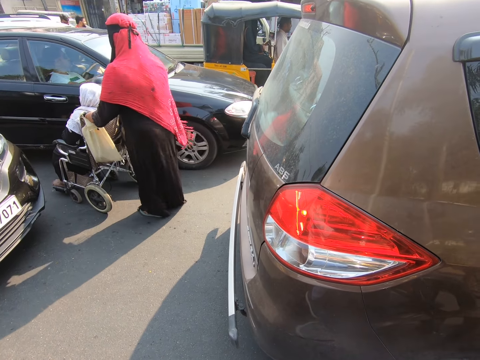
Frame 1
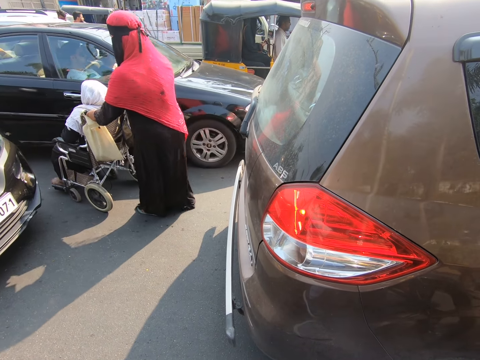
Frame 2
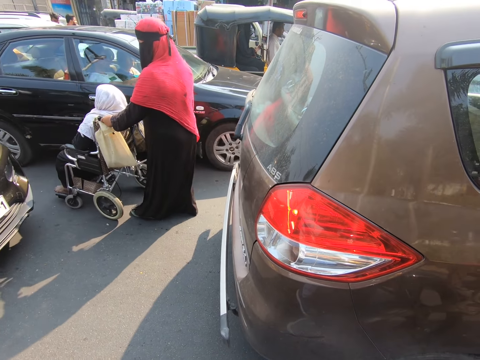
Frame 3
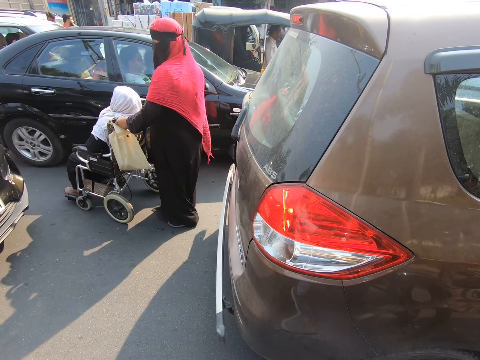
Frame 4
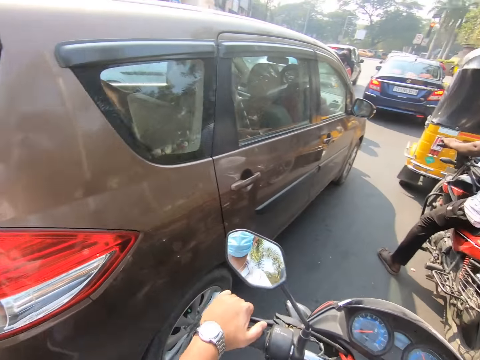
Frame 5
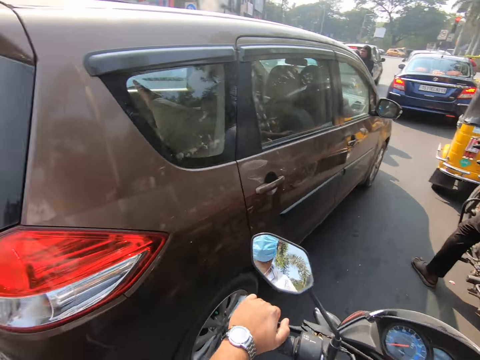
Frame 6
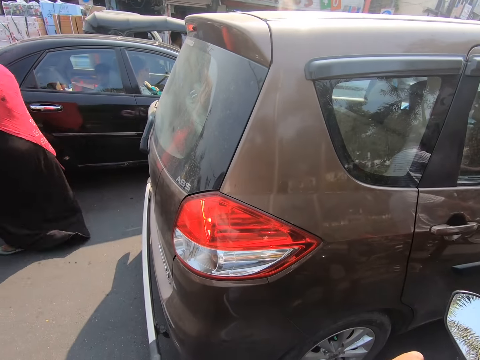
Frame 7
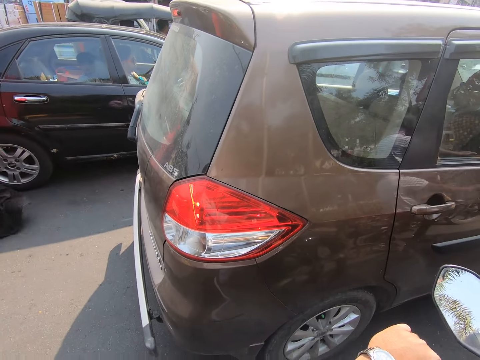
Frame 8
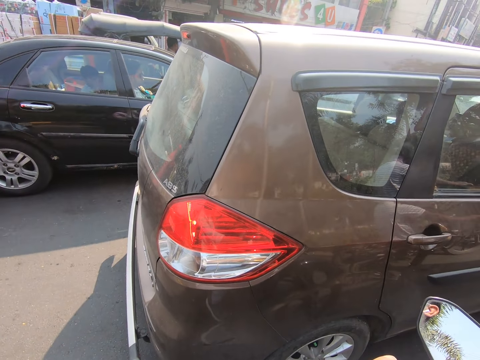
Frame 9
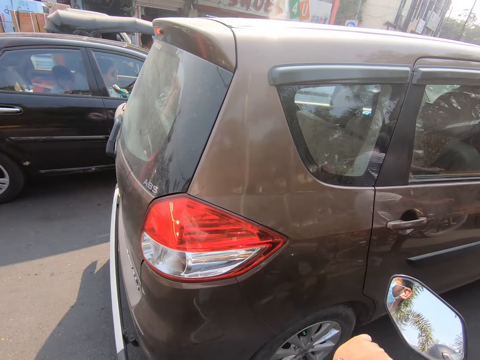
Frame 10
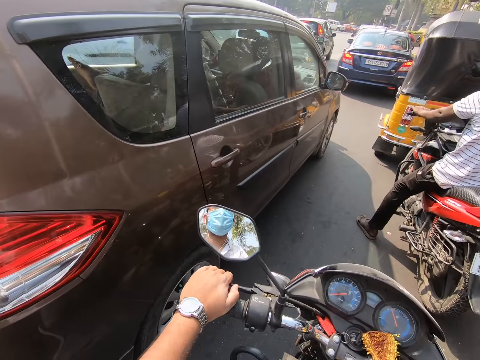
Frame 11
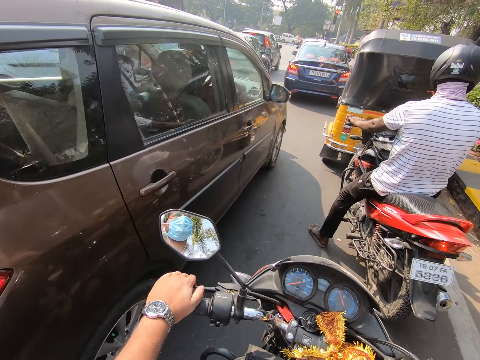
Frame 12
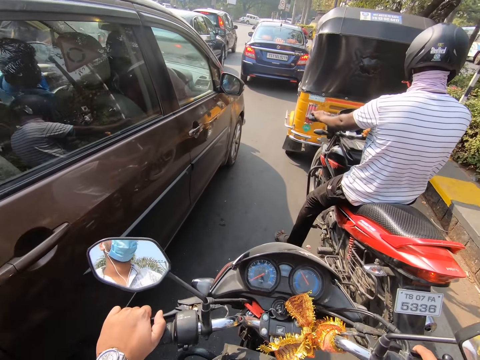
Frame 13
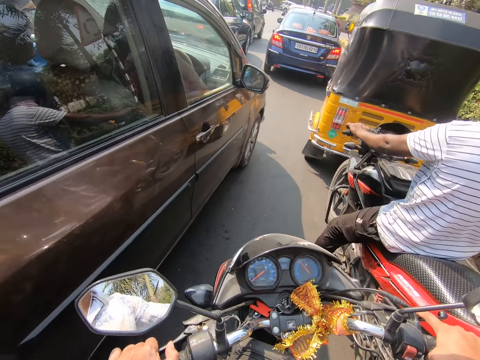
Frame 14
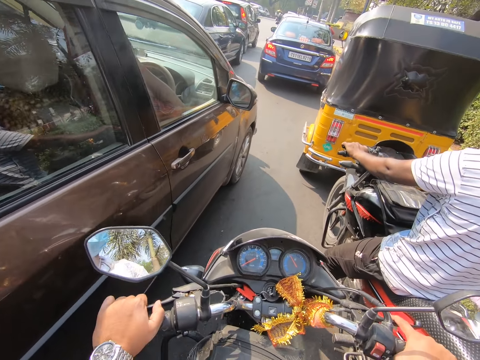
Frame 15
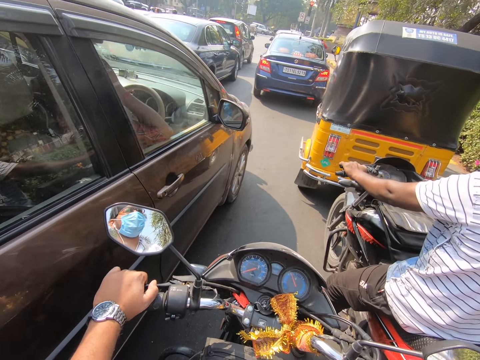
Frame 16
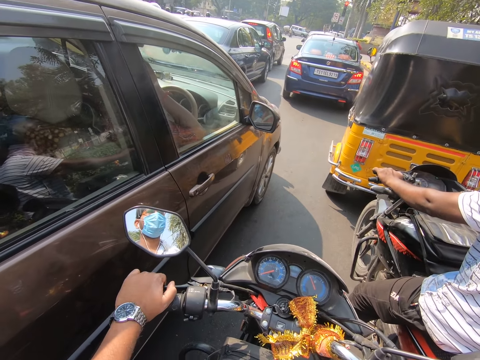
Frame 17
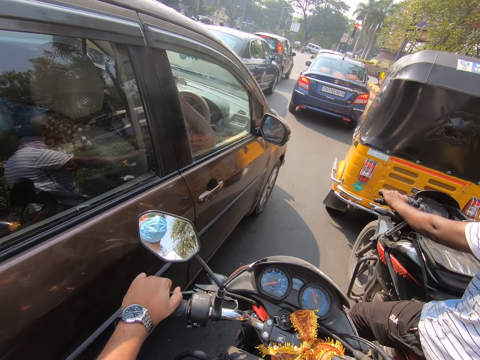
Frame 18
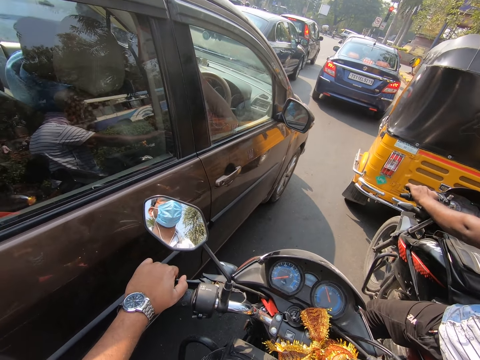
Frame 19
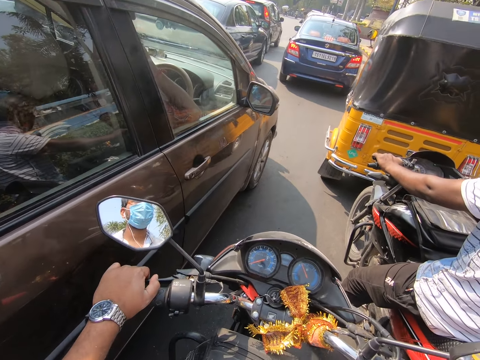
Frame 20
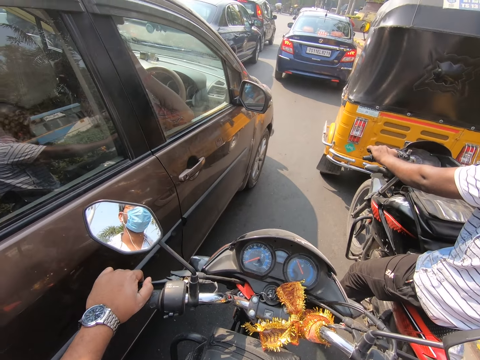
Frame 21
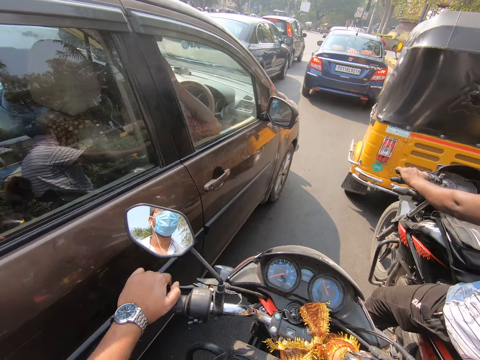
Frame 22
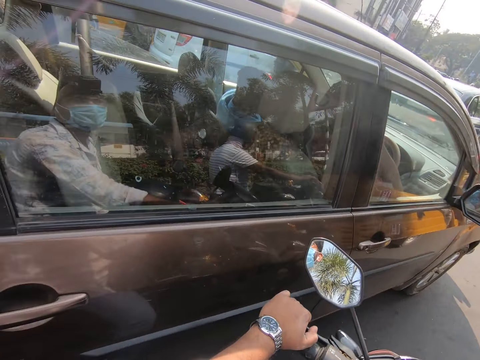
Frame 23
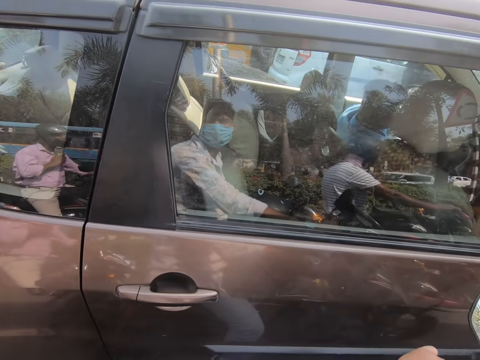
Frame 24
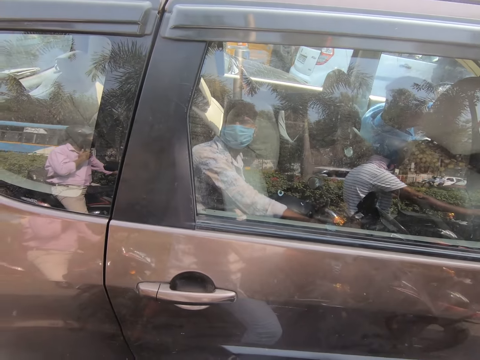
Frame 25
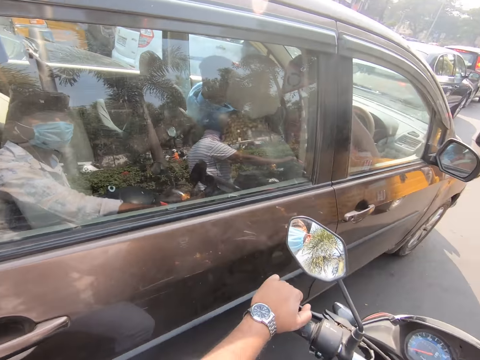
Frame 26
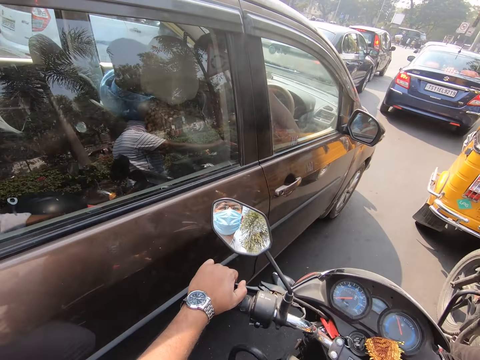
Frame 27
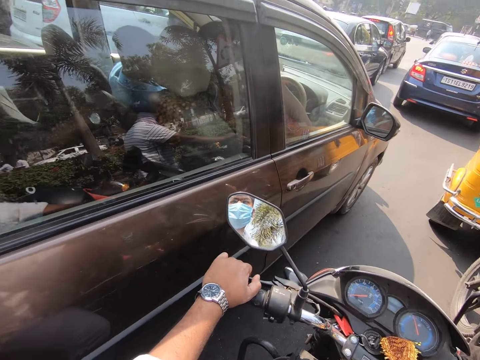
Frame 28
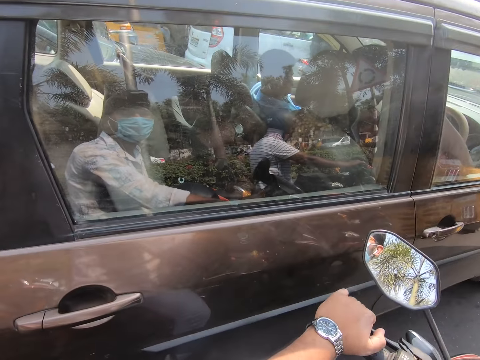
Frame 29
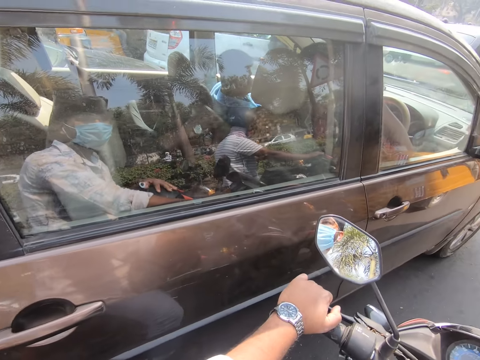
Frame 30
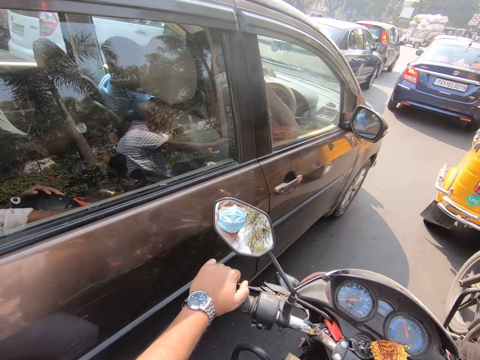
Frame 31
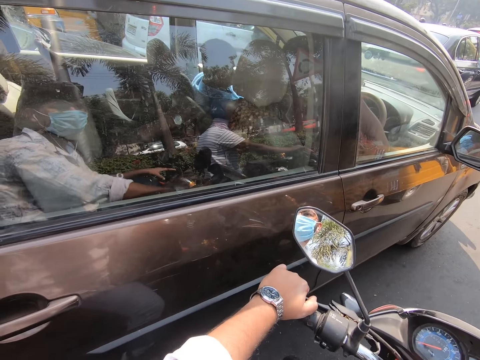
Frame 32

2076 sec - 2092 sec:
The camera wearer turns forward. They turn left. They turn forward. They ride the motorcycle on the road with the clutches in both hands. They stop the motorcycle on the road. They look forward. They turn left. They turn forward. They turn left.

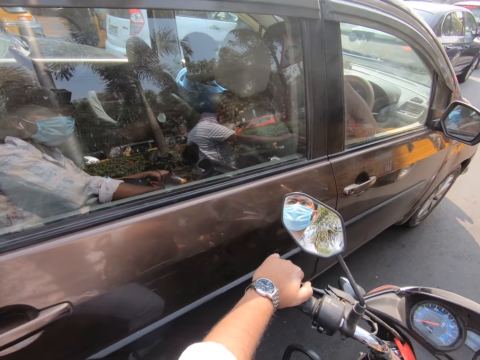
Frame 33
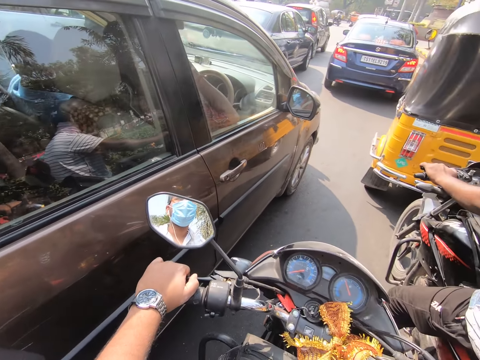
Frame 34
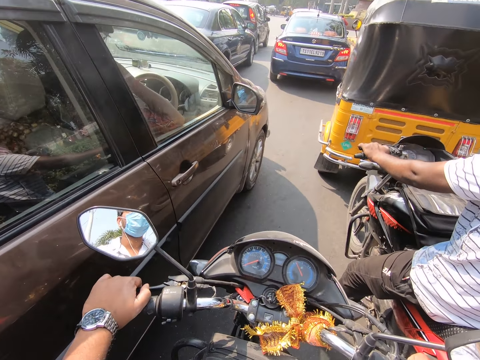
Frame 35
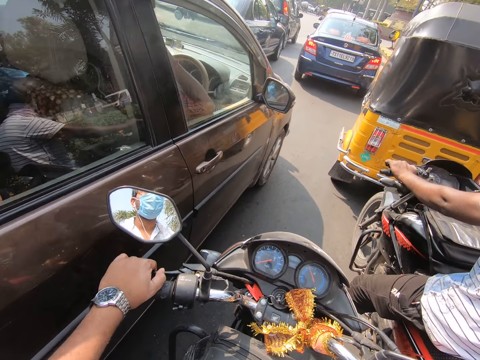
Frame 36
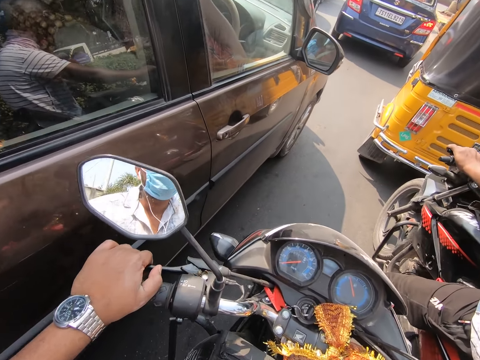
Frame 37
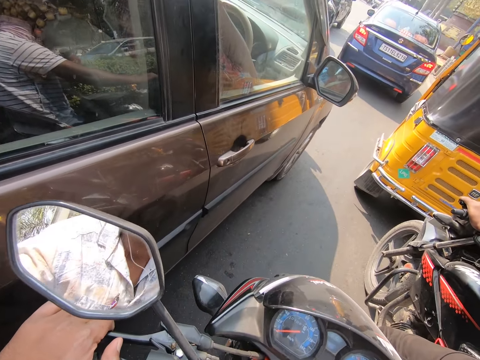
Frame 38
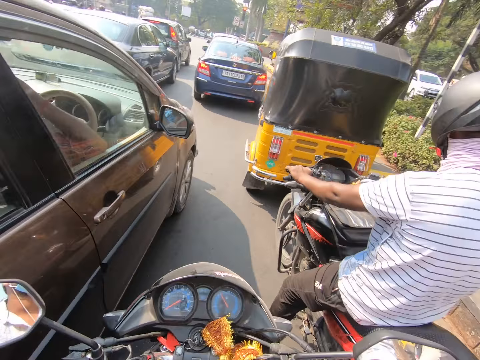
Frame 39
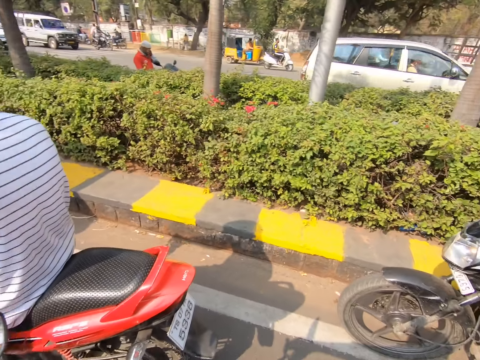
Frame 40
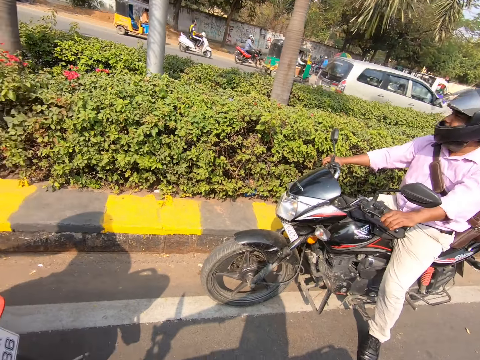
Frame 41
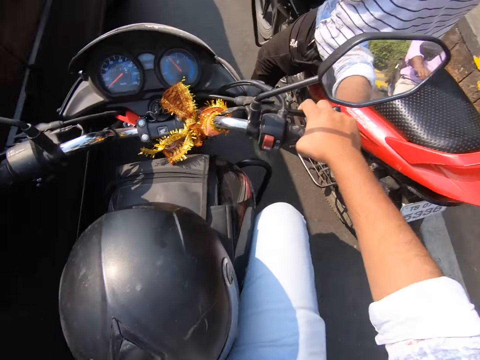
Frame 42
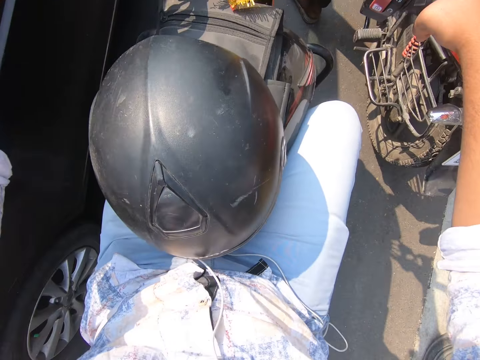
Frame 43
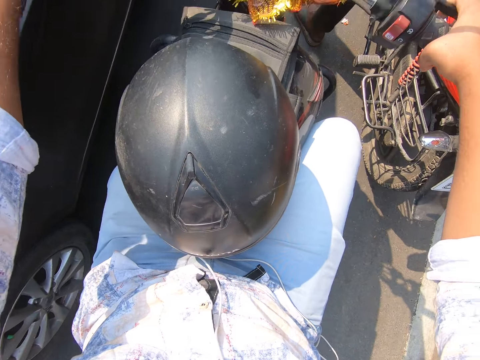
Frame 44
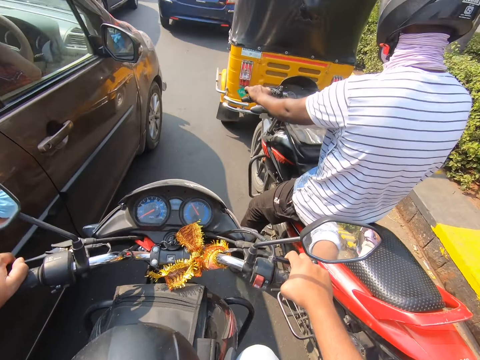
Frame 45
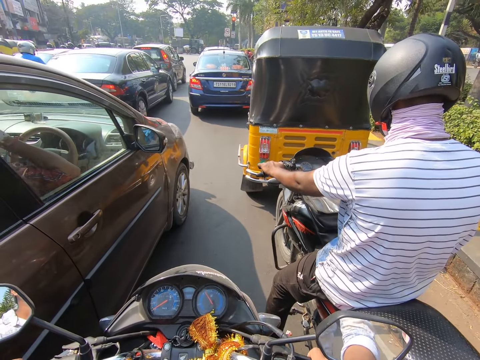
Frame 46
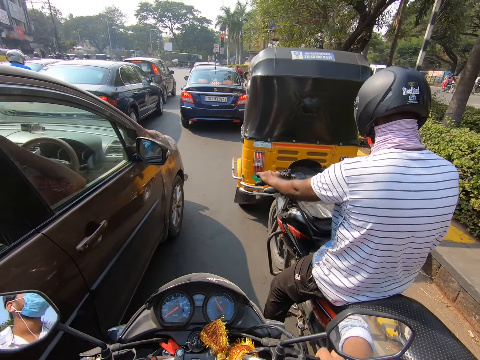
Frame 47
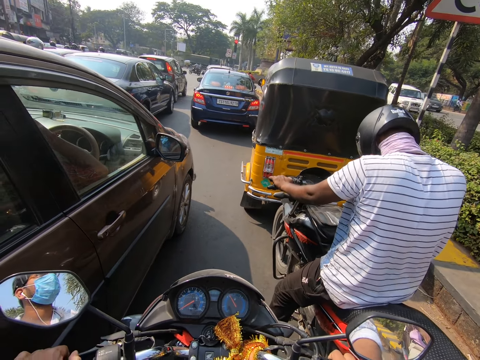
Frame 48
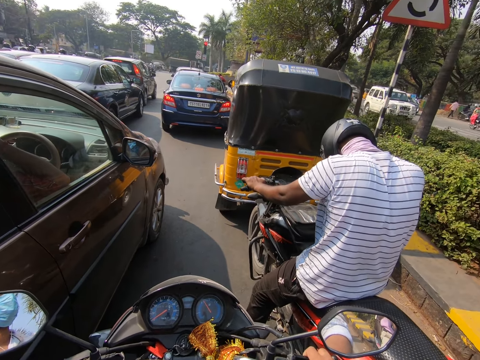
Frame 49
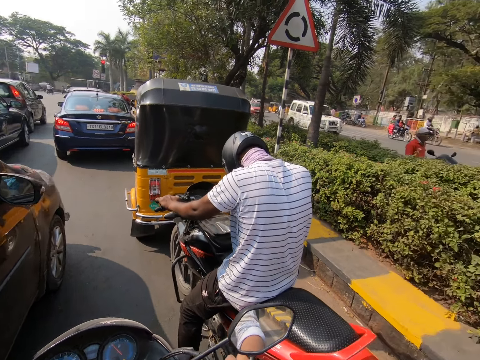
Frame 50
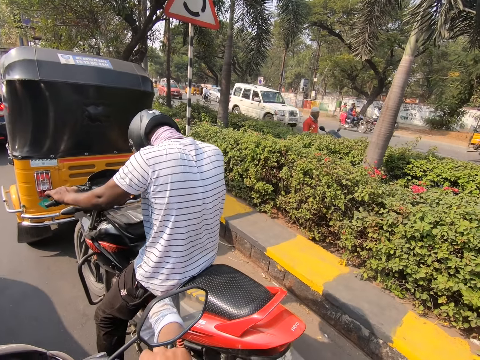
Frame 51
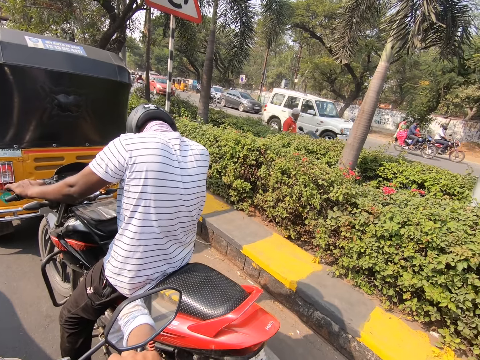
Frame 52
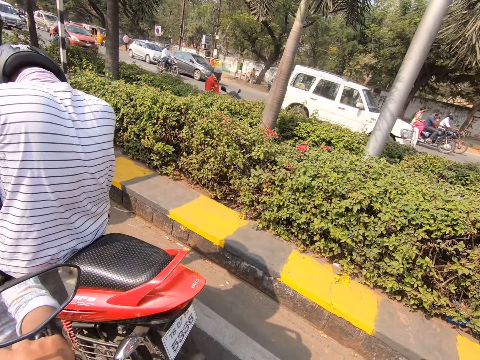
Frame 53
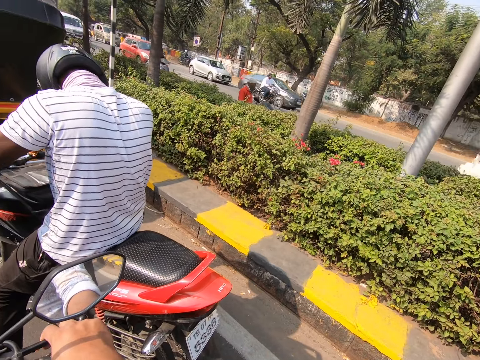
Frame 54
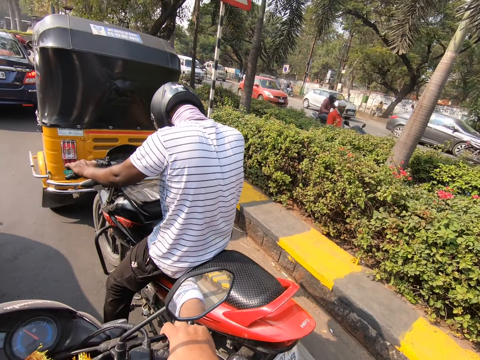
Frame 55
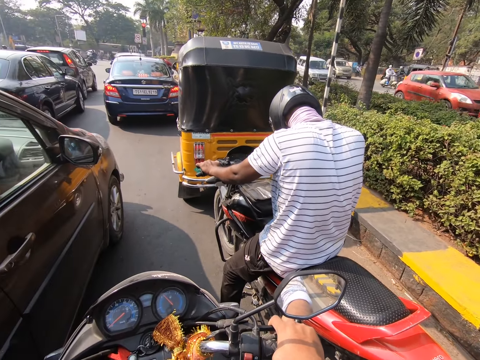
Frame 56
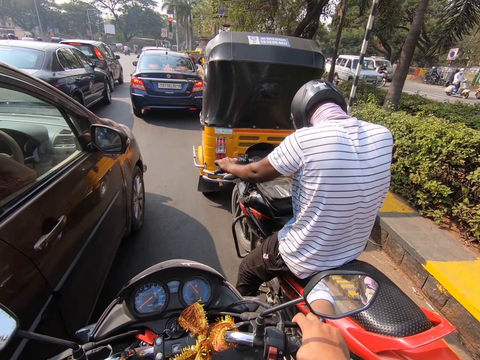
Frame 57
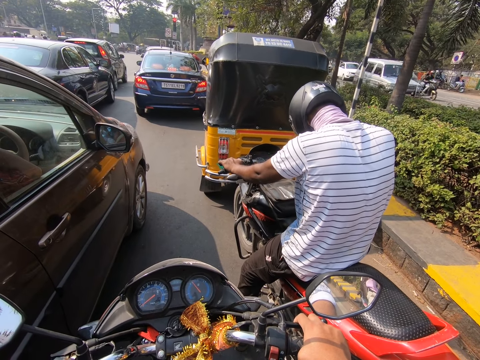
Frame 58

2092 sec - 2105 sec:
The camera wearer turns forward. They lean forward. They turn back. They turn forward. They look at the helmet. They look forward. They turn right. They turn forward.
